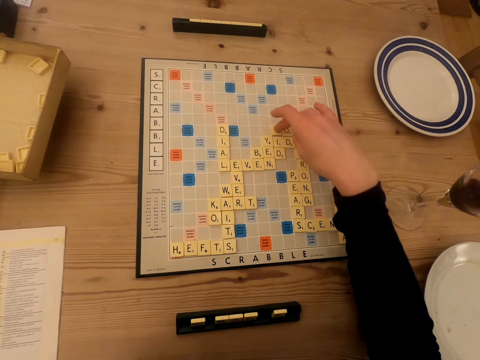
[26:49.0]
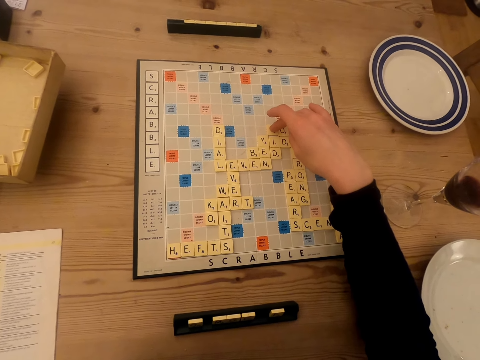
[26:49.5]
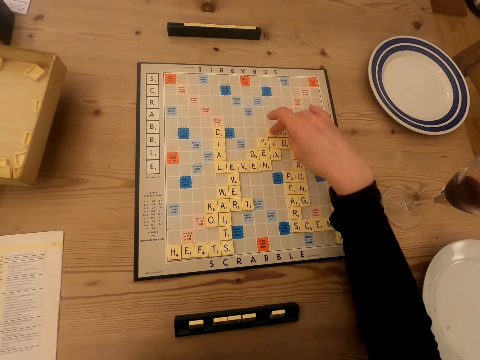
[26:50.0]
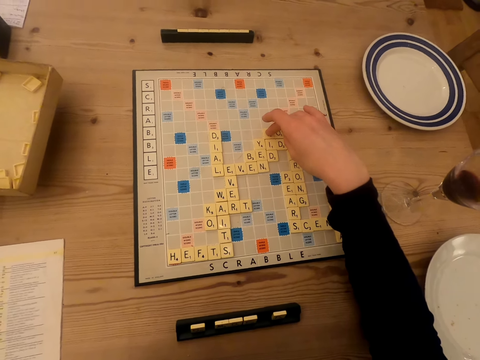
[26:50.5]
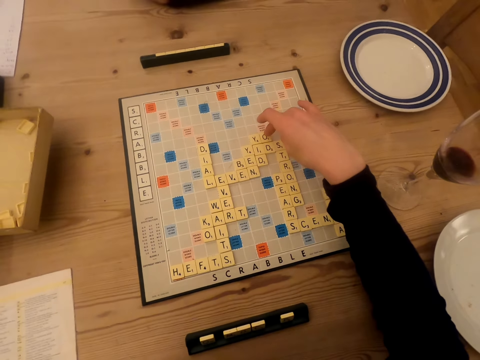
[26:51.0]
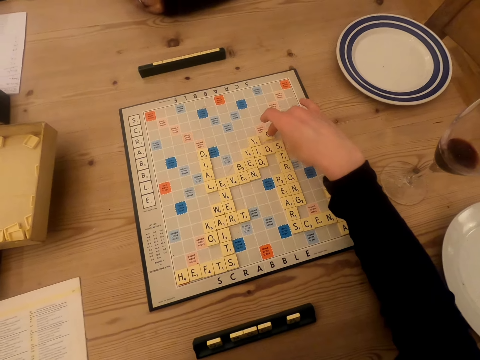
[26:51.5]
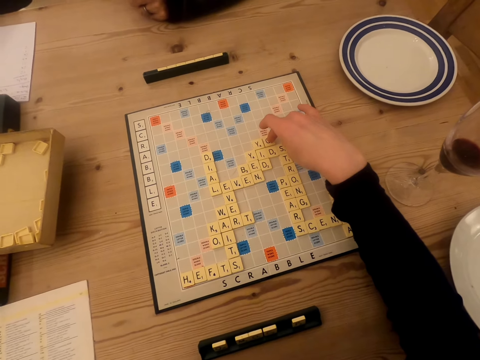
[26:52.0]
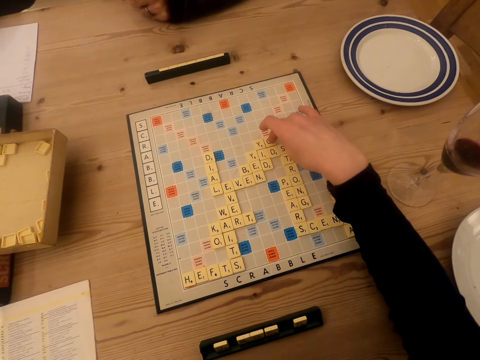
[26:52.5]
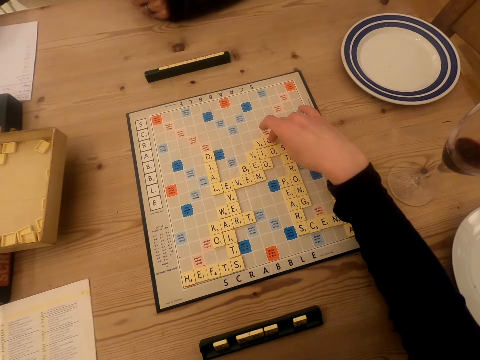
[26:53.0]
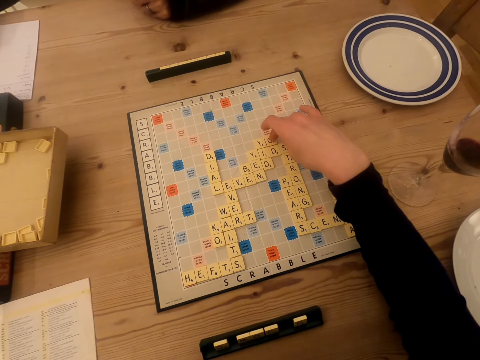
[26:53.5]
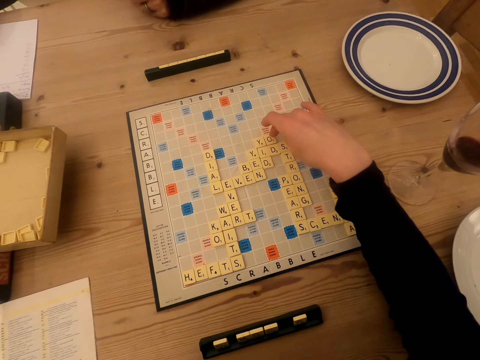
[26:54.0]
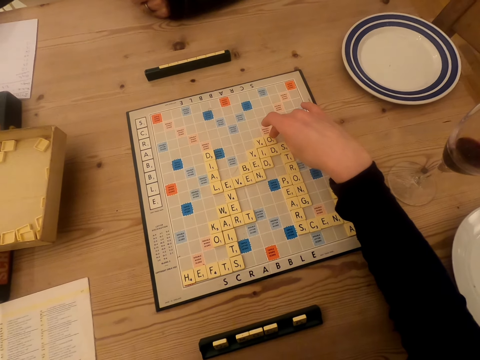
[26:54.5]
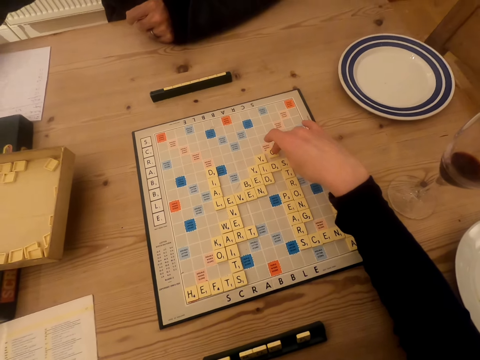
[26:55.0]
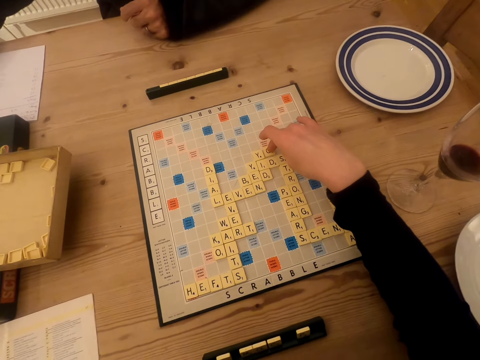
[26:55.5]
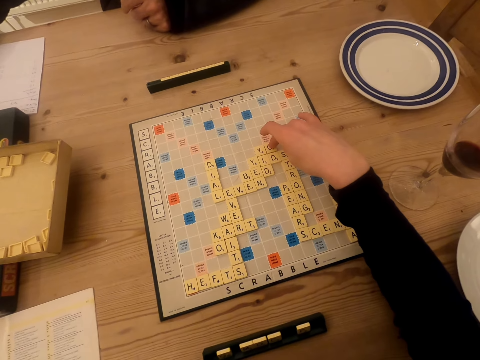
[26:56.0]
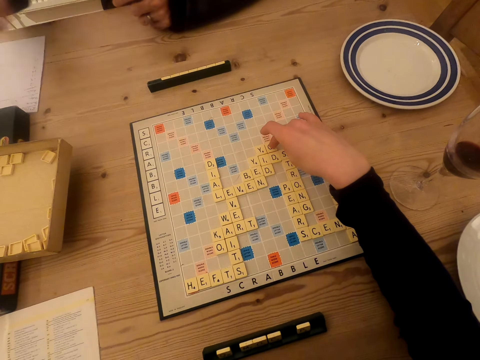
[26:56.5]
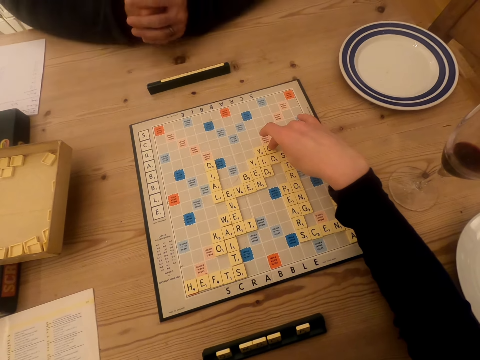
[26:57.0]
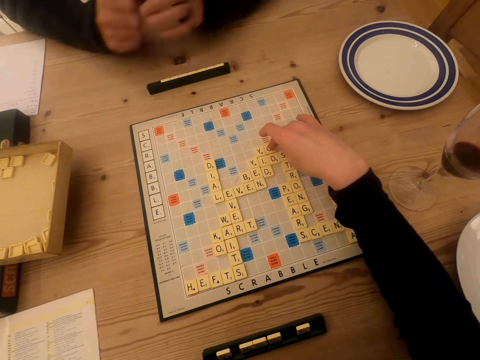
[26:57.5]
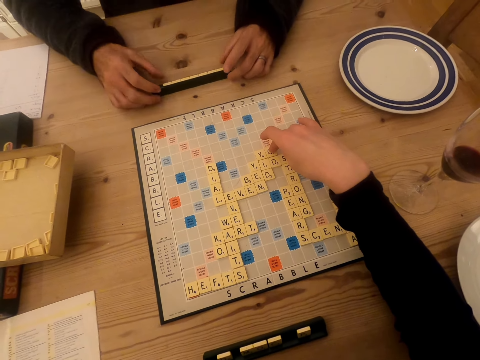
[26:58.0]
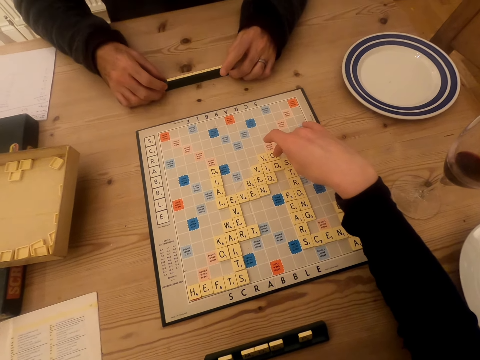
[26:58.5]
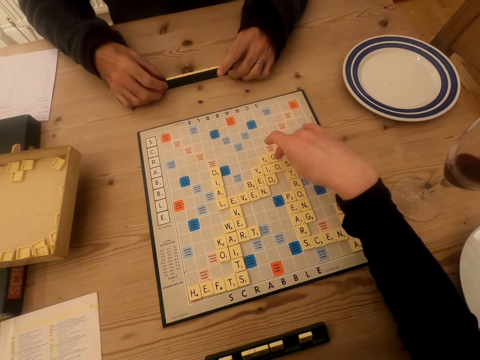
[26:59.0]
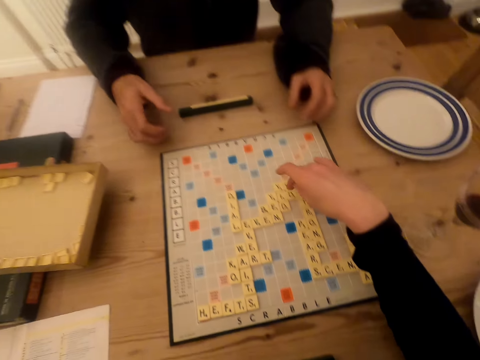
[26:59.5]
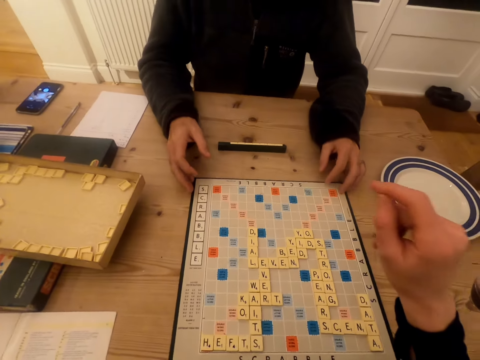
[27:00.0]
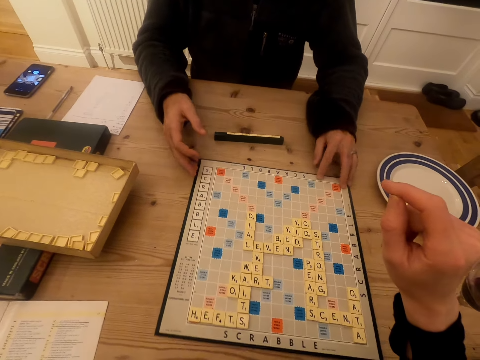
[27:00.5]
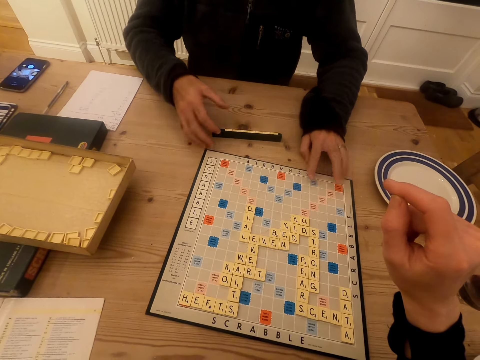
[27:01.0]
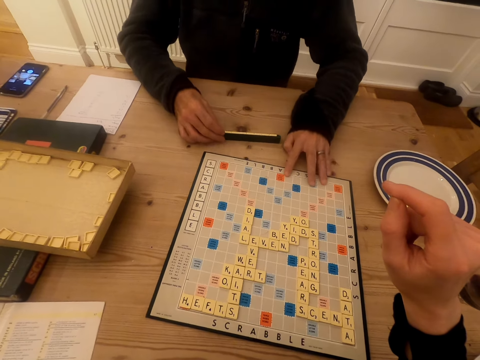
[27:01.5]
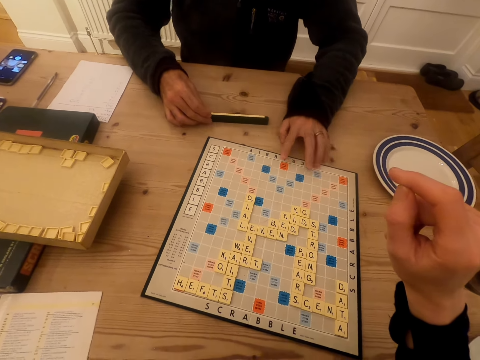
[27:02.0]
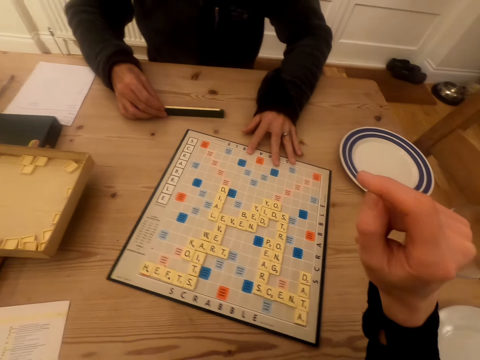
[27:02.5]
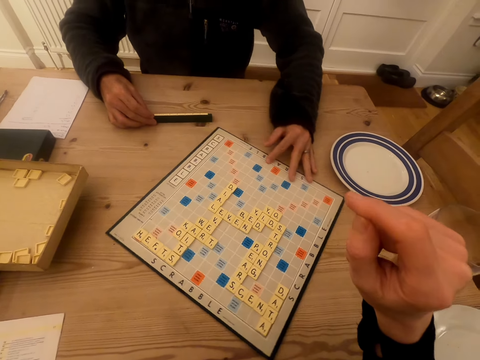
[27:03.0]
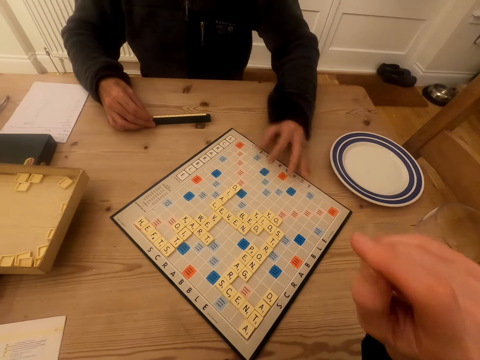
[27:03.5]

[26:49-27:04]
The man writes on the paper. The camera wearer talks in the room. They interact with the man. The man talks in the room. The man moves the scrabble tile holder. The camera wearer counts the scrabble tiles. The man rotates the scrabble board, drags the game board and moves the scrabble tile holder. The camera wearer stares at the scrabble board.

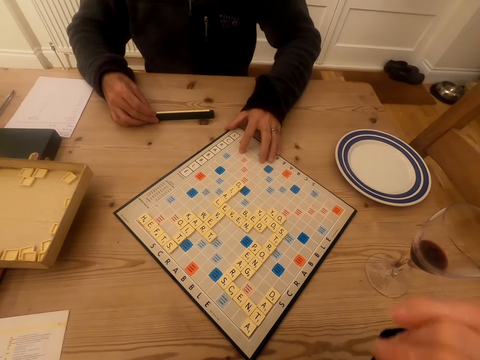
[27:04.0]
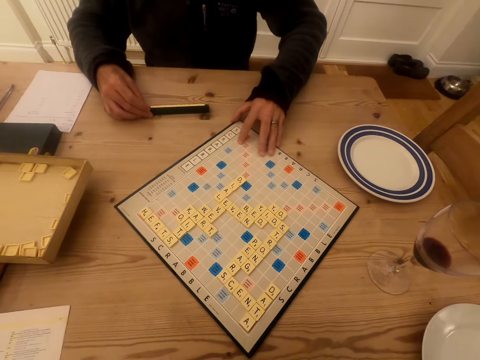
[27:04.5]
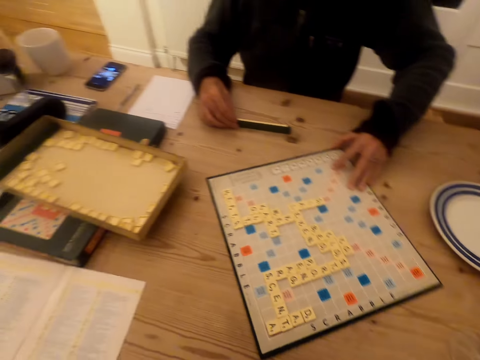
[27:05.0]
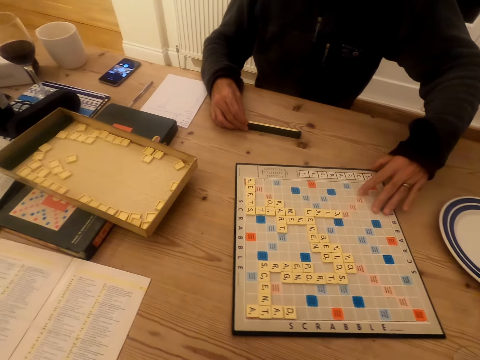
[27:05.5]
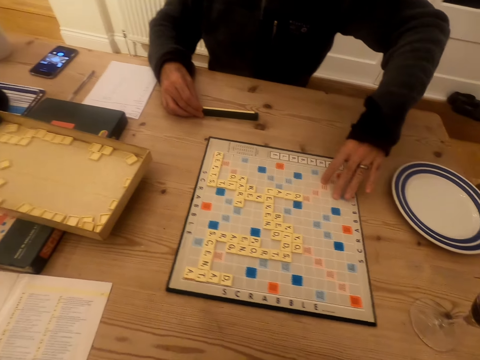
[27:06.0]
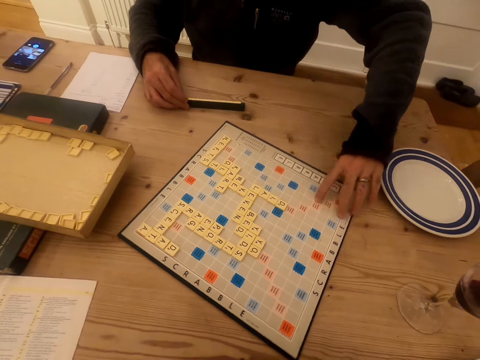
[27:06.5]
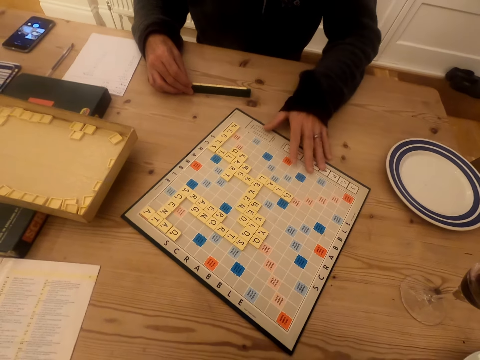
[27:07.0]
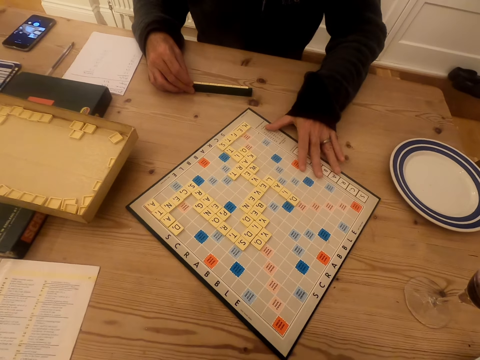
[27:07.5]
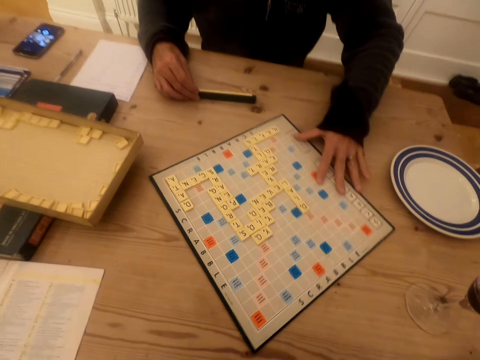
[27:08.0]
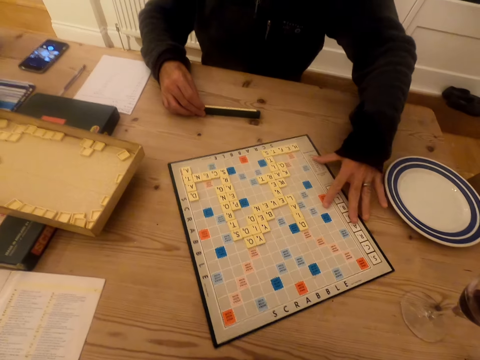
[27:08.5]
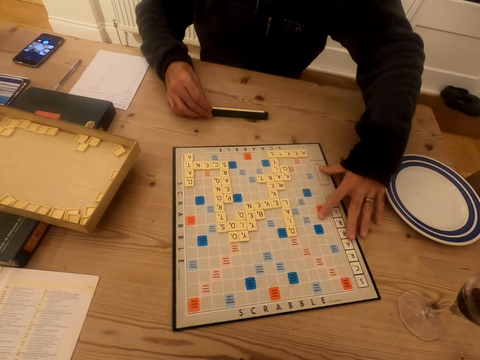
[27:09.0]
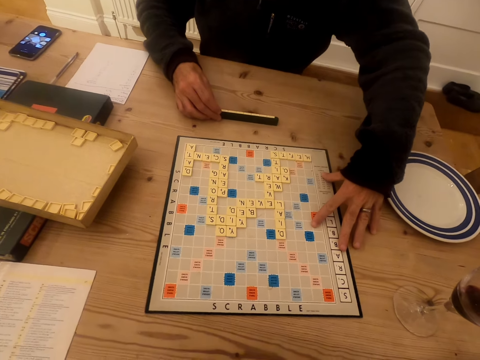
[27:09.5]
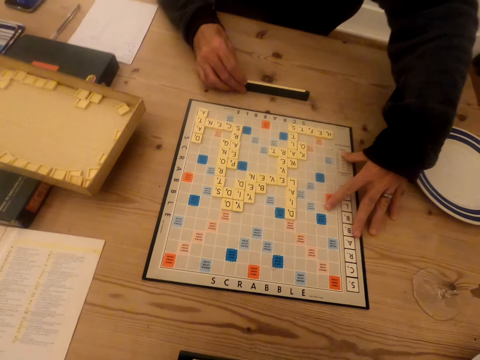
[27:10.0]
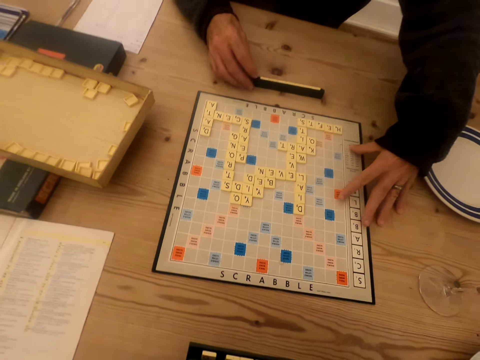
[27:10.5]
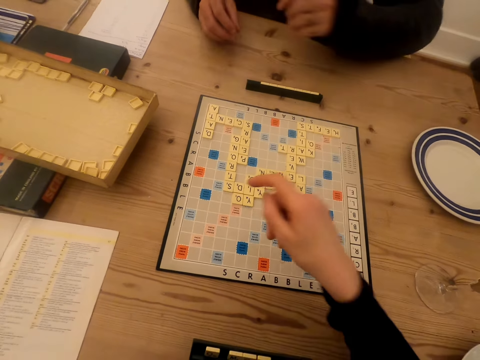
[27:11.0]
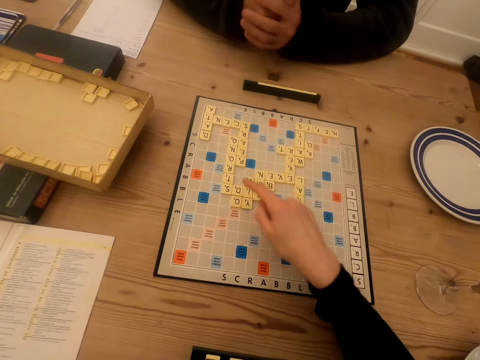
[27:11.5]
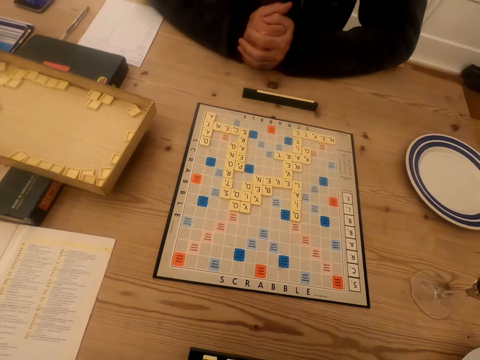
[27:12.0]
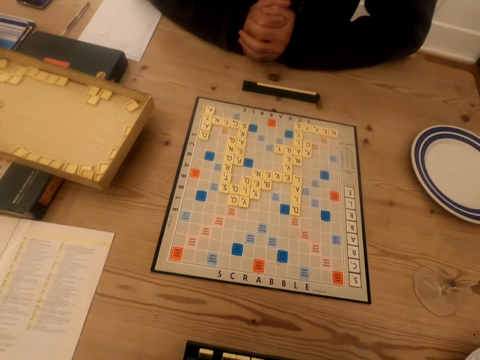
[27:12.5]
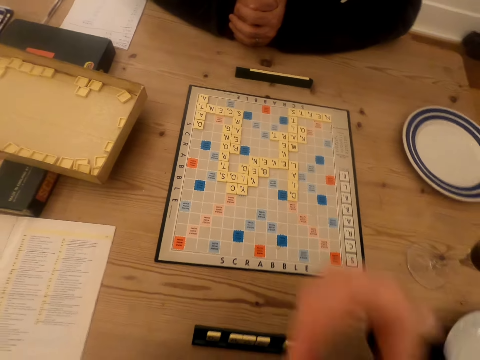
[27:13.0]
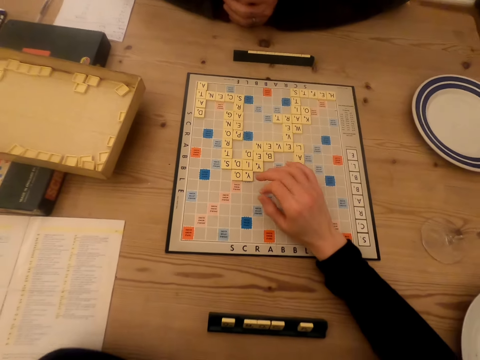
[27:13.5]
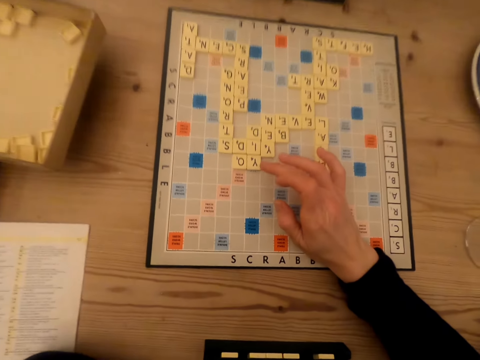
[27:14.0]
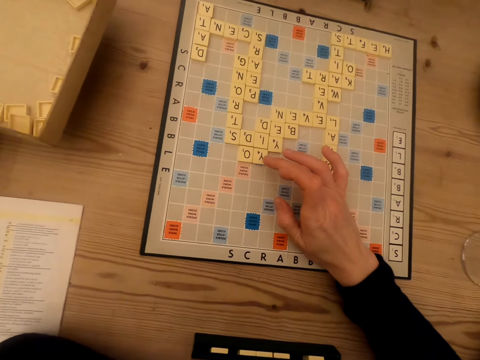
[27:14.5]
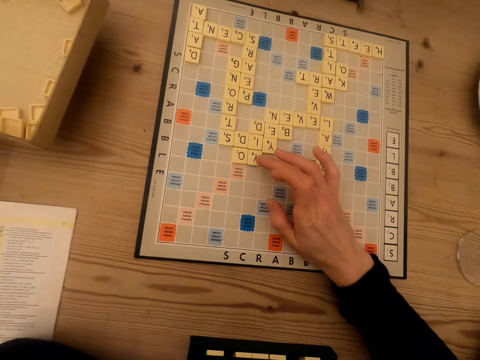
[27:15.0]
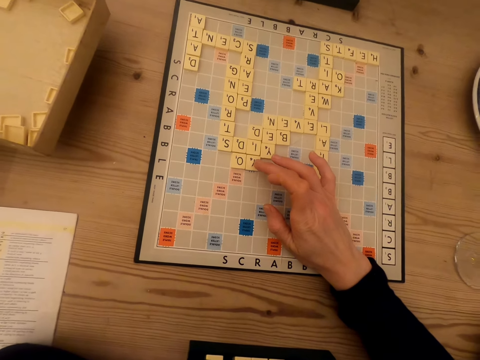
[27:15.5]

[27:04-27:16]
The man talks in the room. The camera wearer talks in the room. The man moves the scrabble tile holder and stares at the scrabble board. The camera wearer points at the scrabble tile. The man counts. The camera wearer plays the scrabble game.
